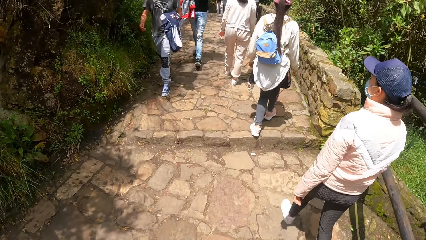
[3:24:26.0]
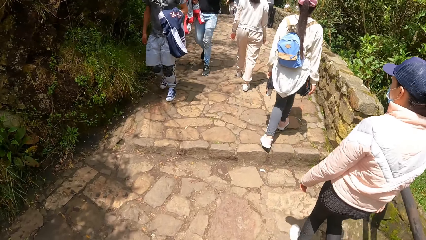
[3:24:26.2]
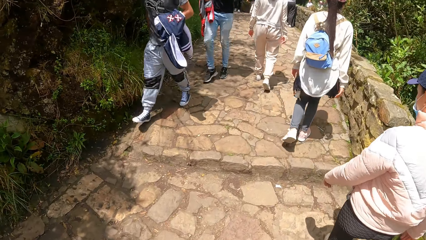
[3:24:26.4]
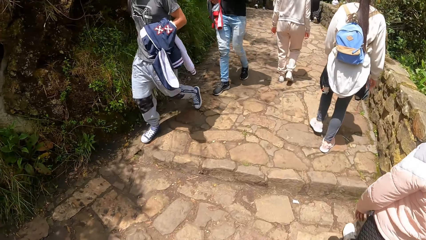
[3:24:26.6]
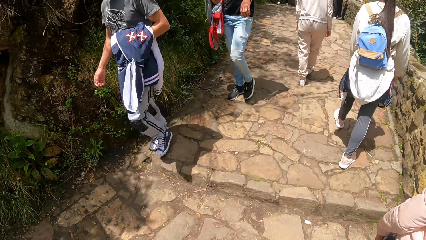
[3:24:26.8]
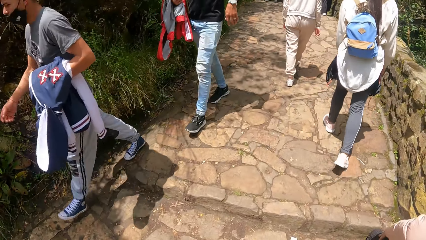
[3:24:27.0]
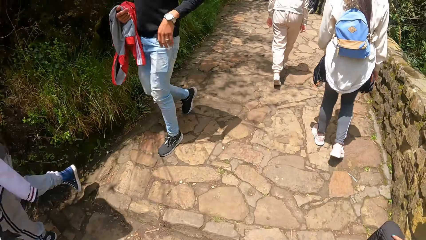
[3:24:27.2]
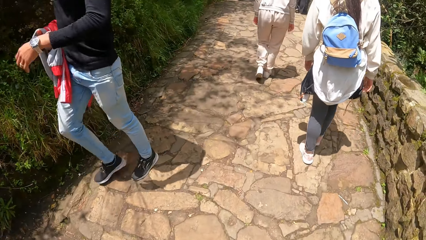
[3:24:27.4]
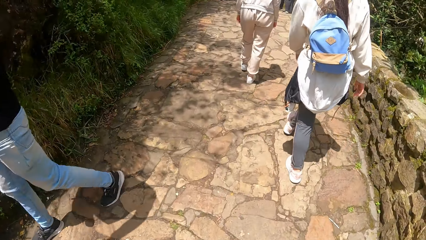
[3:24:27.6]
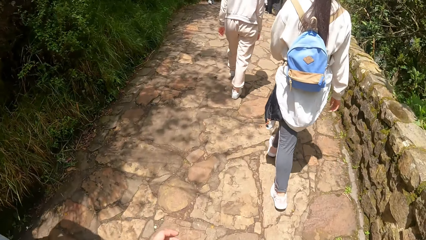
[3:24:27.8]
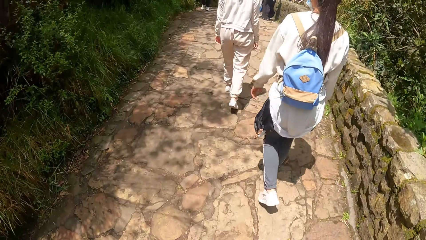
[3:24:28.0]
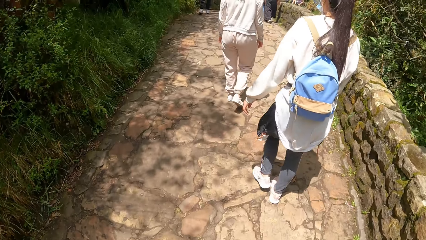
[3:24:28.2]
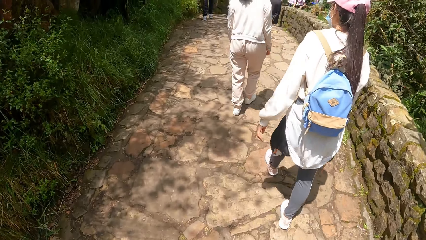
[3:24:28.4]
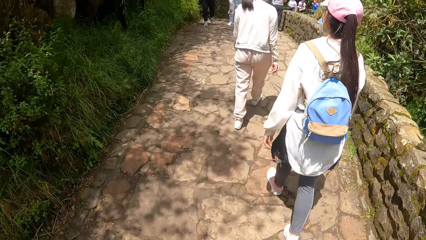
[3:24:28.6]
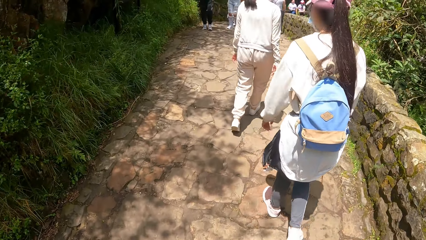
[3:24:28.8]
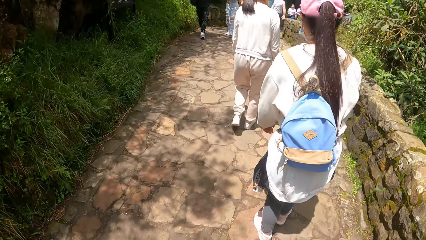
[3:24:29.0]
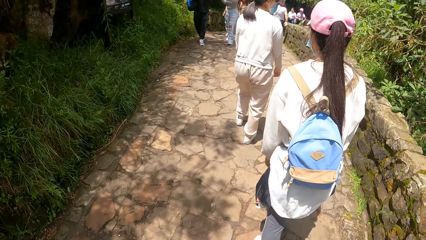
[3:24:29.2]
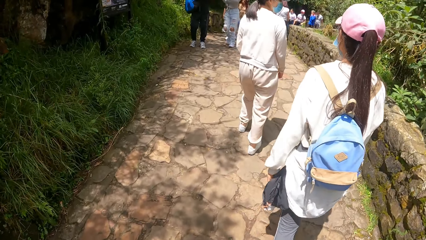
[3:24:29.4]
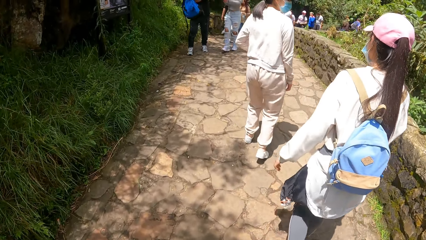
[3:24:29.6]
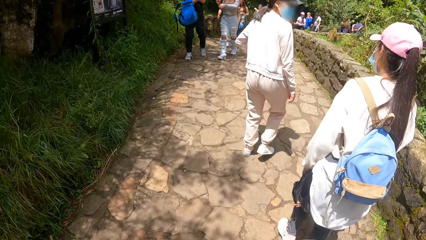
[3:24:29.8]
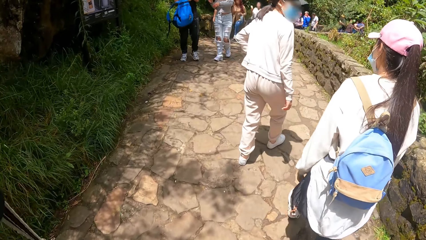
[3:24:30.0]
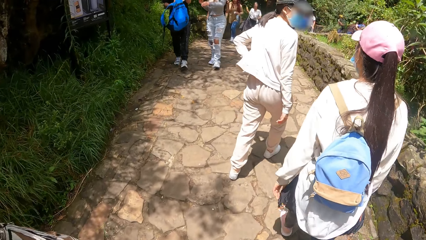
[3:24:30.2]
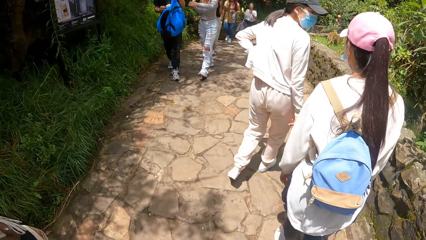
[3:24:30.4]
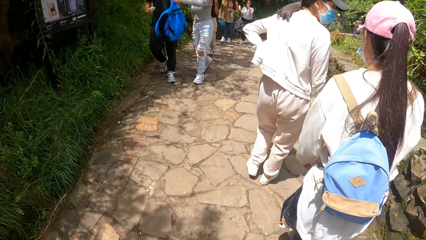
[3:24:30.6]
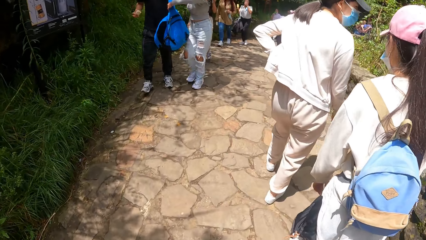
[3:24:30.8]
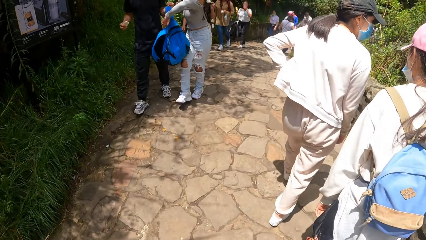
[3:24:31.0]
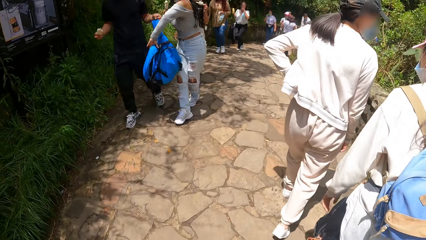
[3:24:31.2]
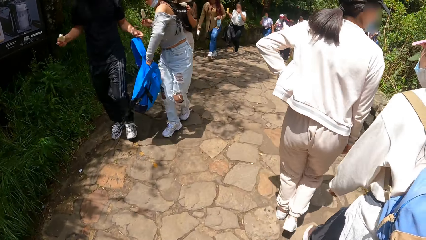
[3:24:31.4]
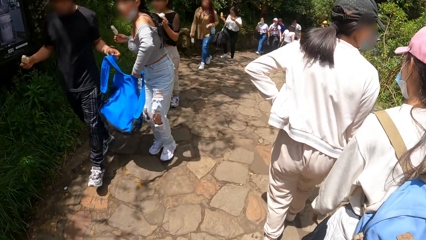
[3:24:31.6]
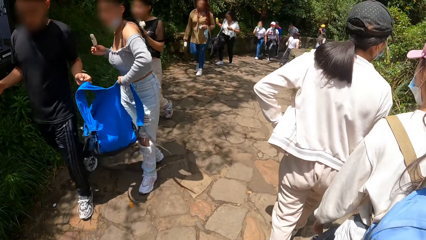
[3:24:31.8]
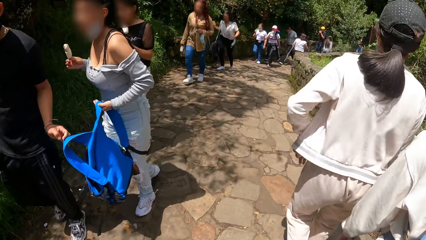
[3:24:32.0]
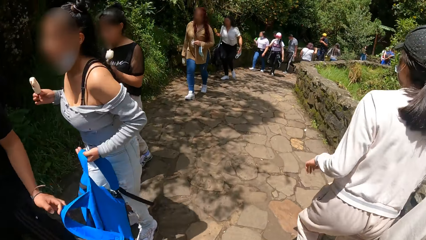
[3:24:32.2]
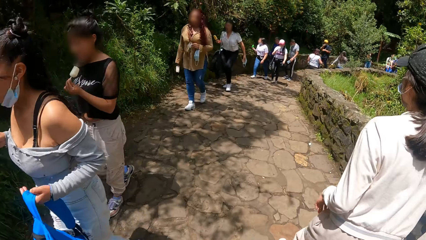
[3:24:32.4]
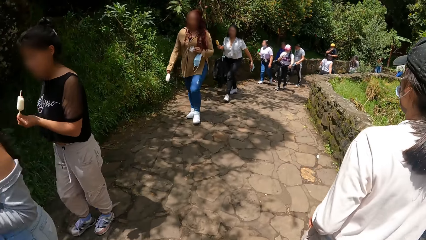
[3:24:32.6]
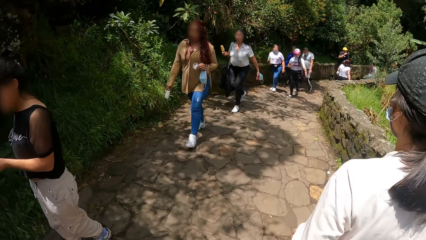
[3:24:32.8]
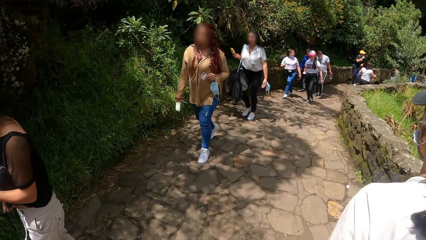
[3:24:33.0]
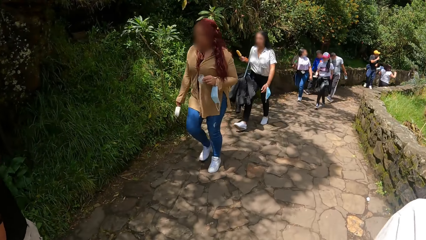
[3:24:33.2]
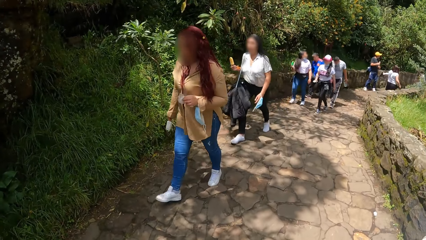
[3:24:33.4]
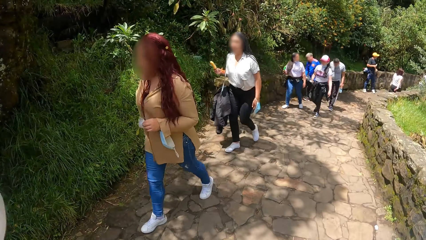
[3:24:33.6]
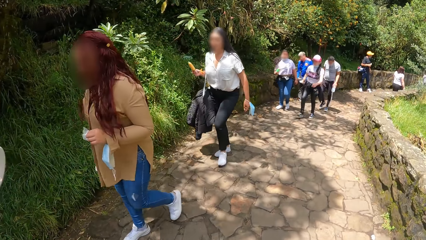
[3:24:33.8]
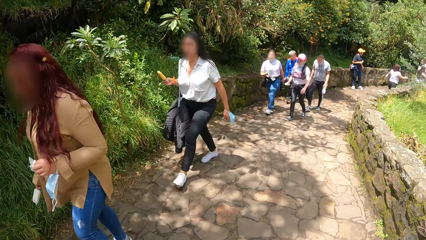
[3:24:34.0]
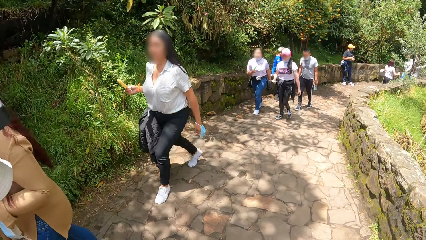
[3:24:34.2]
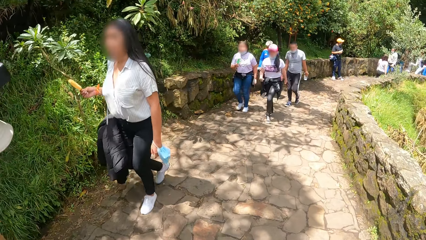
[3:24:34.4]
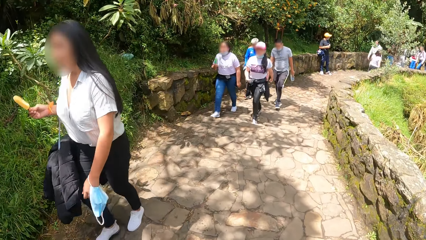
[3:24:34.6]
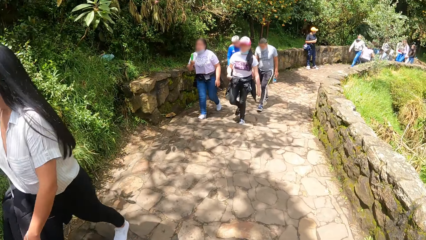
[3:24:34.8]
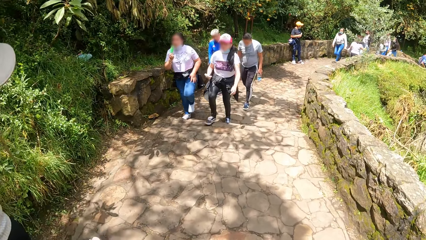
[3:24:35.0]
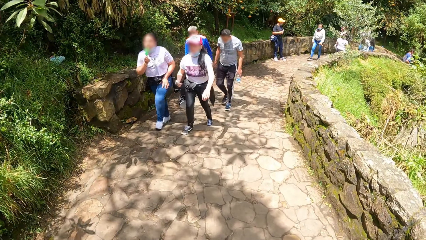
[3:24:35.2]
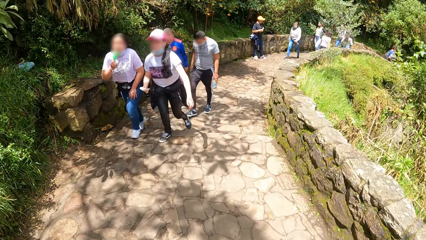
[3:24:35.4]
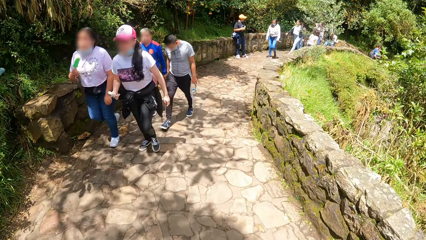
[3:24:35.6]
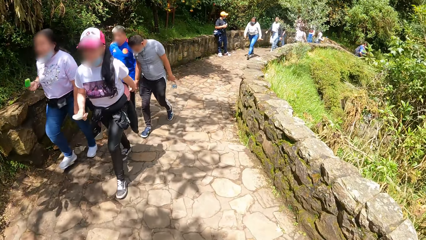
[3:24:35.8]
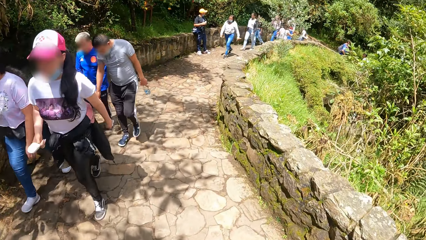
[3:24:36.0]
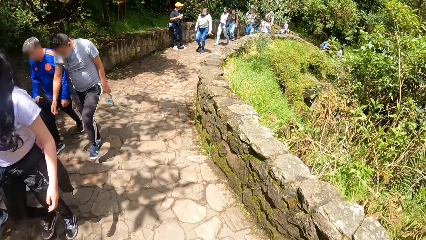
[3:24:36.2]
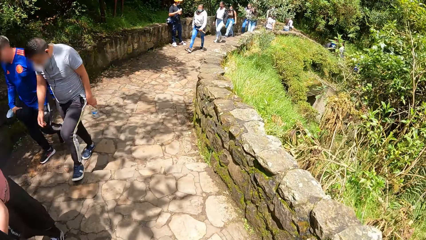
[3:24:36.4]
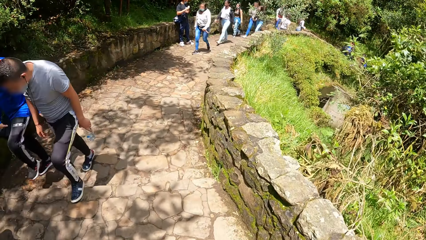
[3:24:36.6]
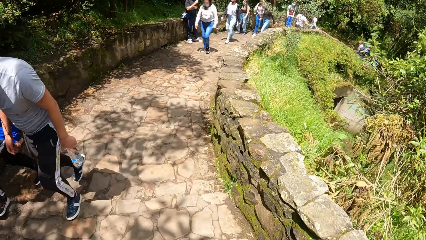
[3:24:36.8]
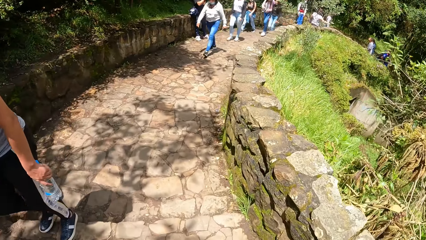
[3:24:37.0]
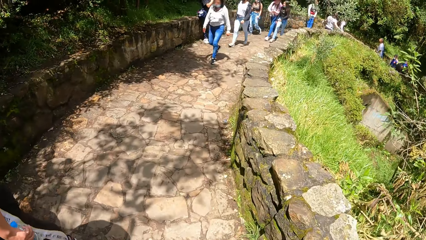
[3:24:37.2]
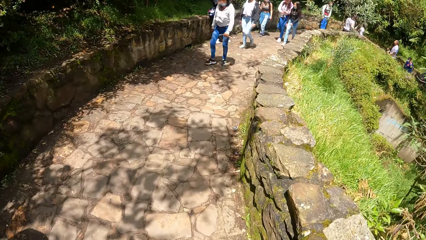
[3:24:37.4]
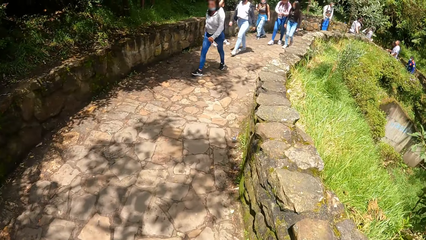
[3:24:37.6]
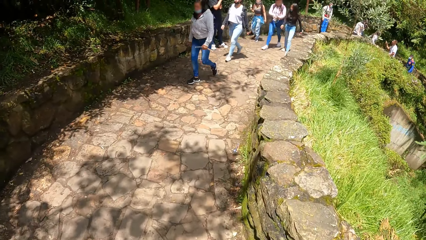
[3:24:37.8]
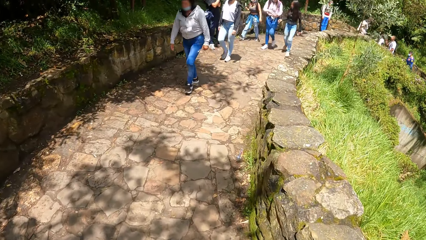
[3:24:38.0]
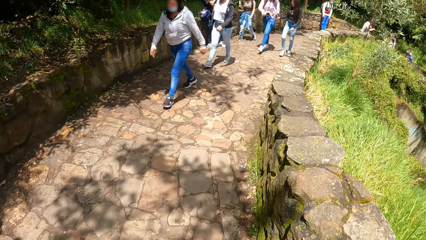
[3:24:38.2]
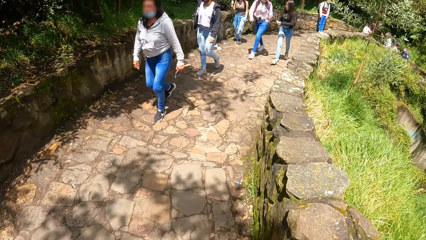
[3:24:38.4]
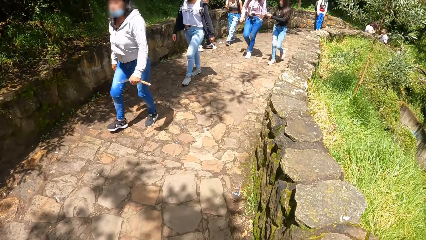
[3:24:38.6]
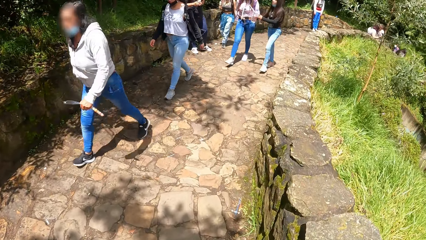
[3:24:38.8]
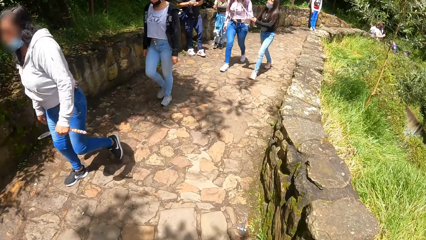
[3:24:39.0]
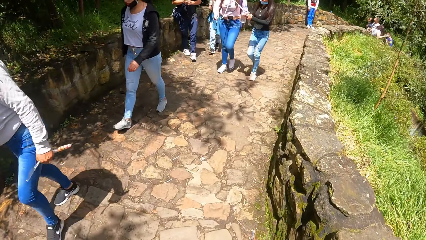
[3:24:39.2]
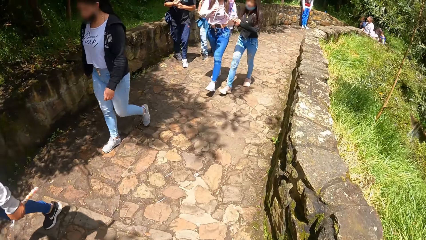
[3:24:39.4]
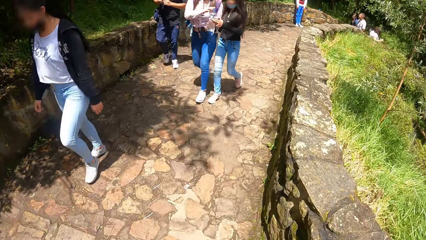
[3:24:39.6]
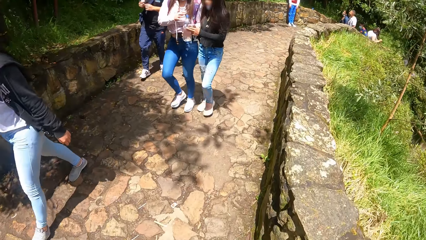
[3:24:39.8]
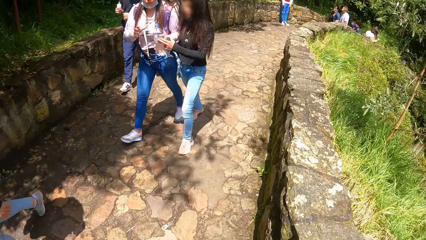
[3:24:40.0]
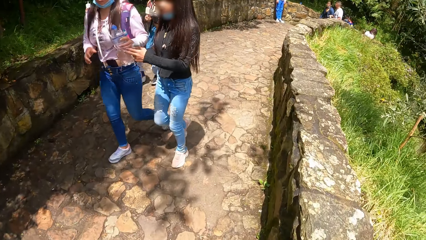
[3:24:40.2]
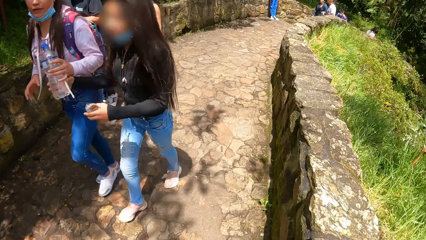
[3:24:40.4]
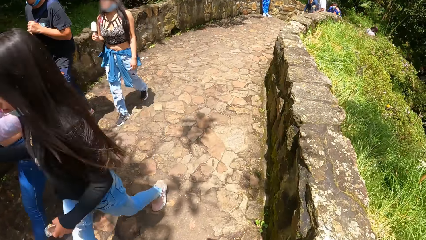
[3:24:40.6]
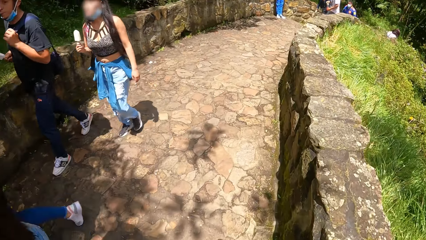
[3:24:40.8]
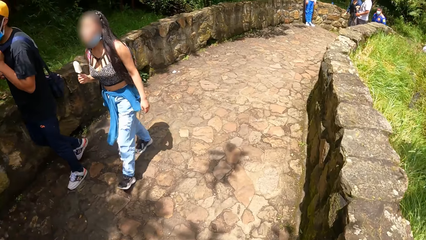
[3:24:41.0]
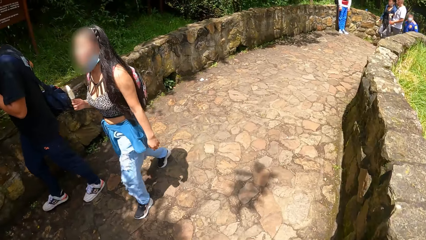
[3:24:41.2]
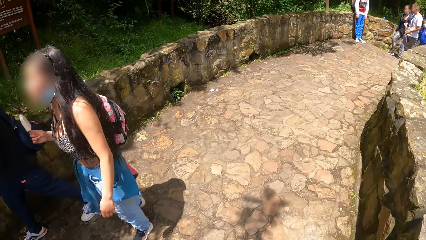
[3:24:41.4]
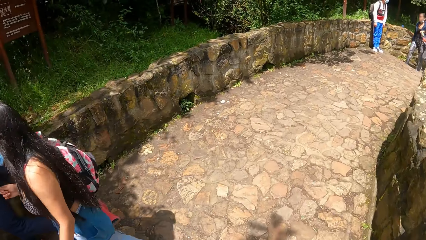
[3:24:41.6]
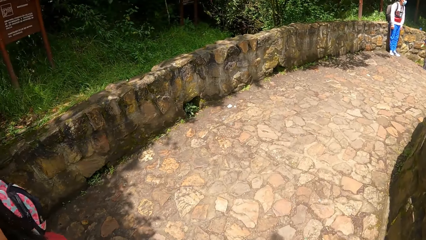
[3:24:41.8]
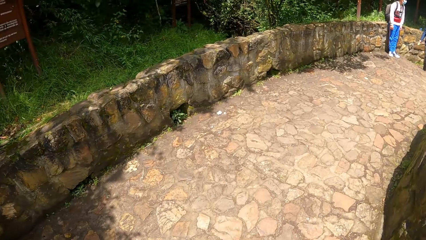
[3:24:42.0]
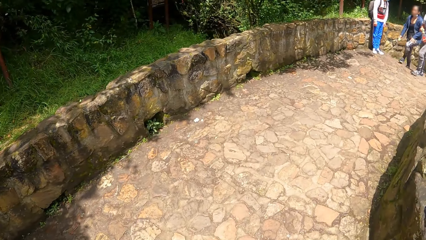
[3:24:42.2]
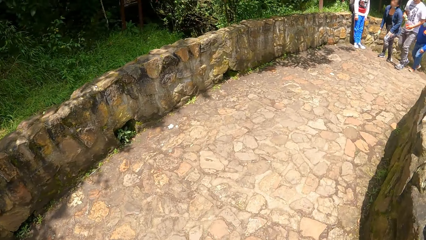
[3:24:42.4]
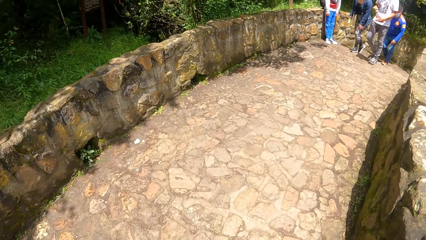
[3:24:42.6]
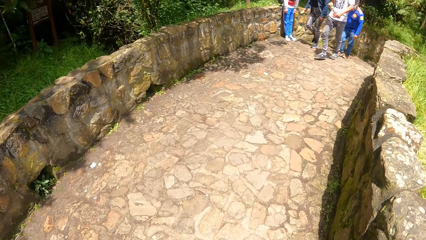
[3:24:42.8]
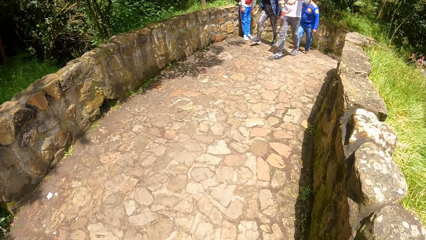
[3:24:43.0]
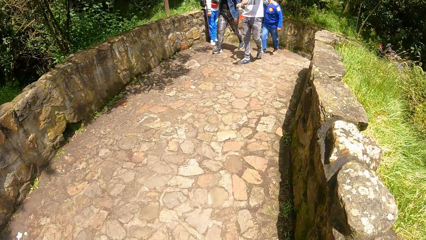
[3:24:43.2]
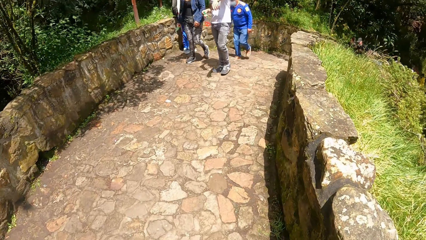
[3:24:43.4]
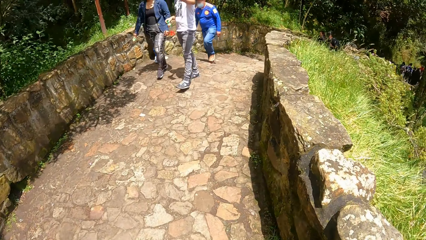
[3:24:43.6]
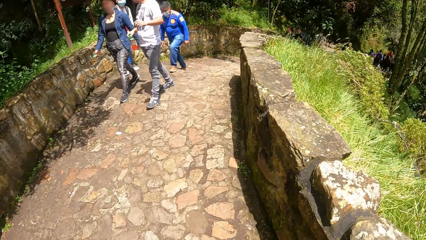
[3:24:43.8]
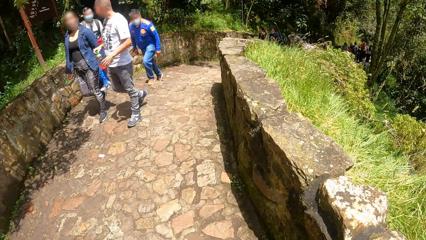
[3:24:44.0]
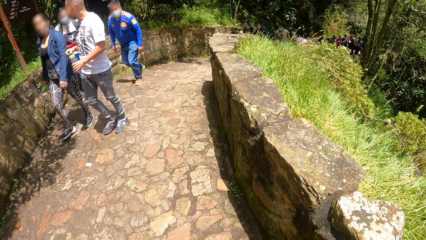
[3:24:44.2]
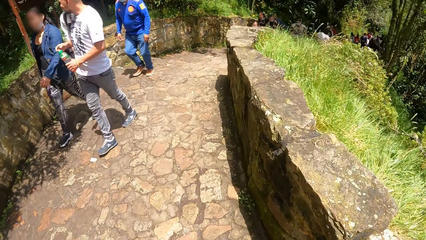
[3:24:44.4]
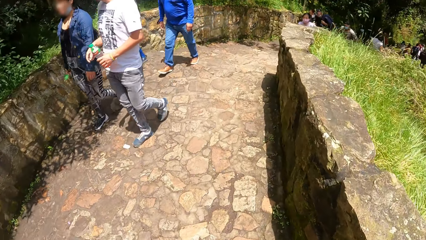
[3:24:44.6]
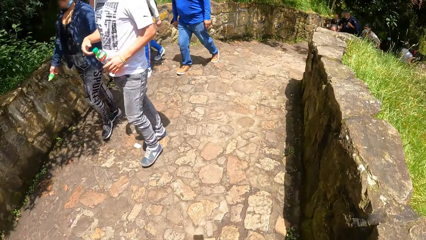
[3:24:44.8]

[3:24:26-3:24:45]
The camera wearer walks around. They walk around again. A man moves around. The man moves around again. The camera wearer walks around.
